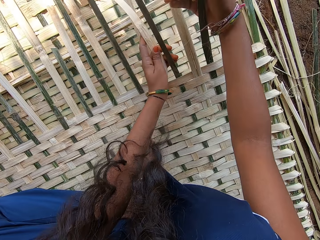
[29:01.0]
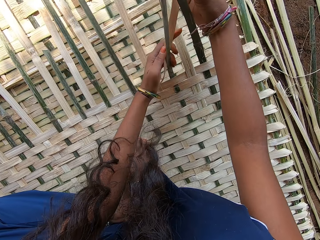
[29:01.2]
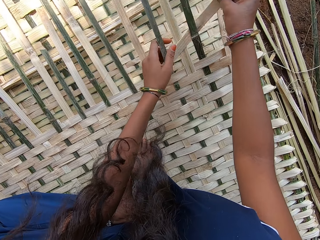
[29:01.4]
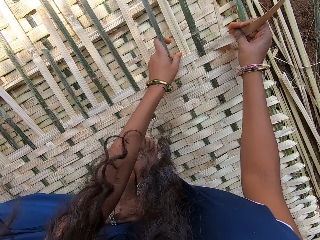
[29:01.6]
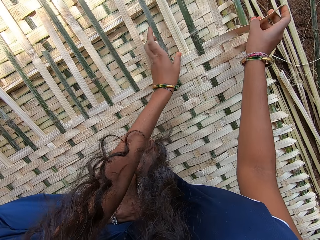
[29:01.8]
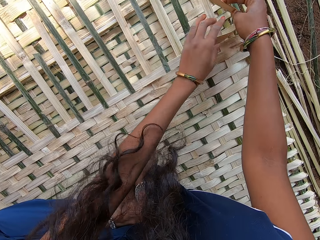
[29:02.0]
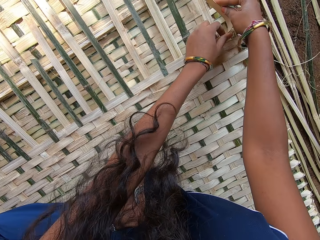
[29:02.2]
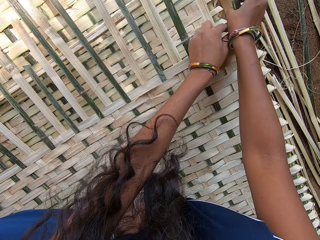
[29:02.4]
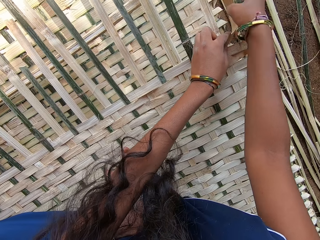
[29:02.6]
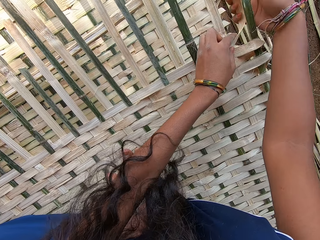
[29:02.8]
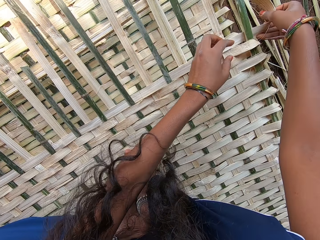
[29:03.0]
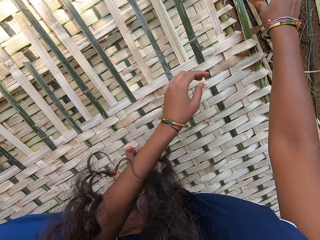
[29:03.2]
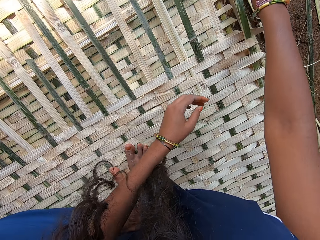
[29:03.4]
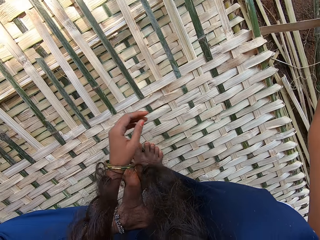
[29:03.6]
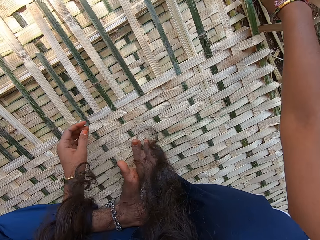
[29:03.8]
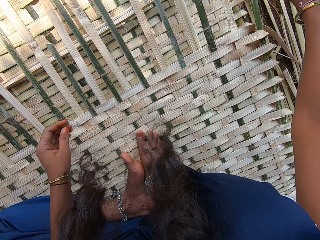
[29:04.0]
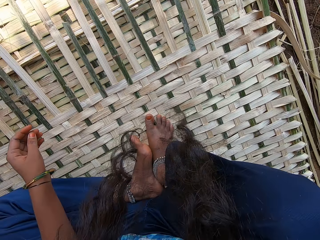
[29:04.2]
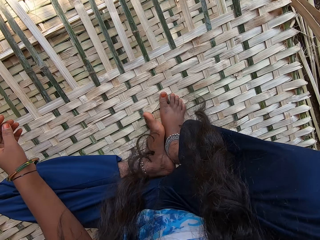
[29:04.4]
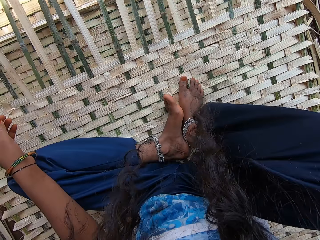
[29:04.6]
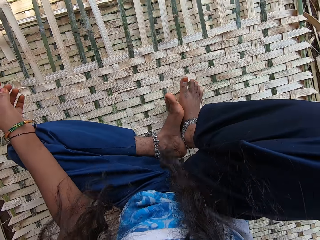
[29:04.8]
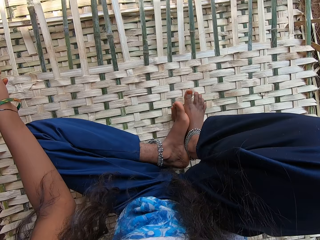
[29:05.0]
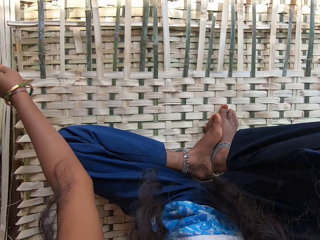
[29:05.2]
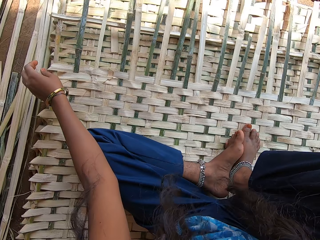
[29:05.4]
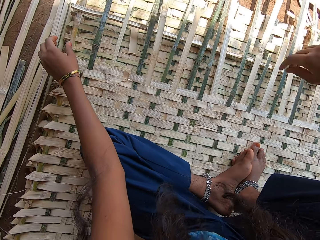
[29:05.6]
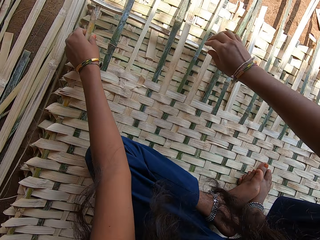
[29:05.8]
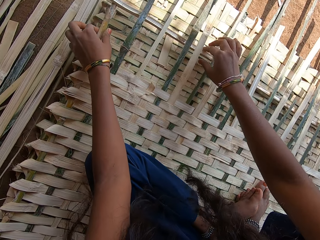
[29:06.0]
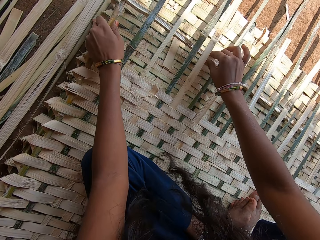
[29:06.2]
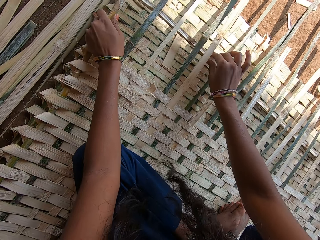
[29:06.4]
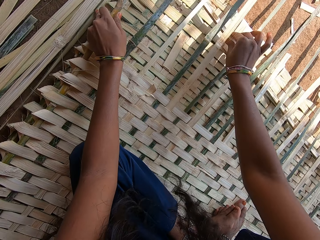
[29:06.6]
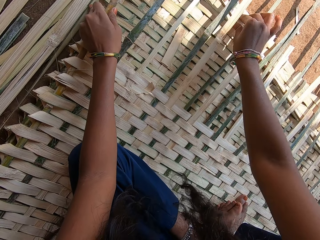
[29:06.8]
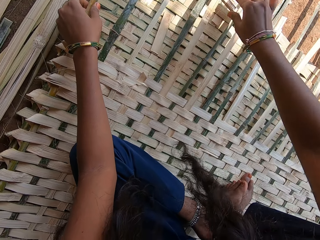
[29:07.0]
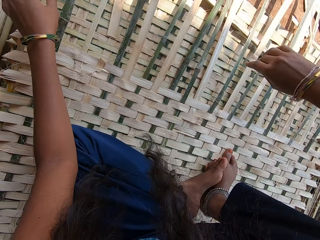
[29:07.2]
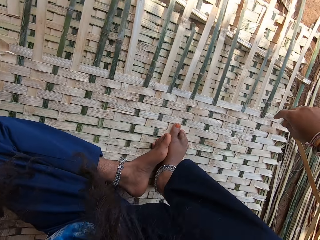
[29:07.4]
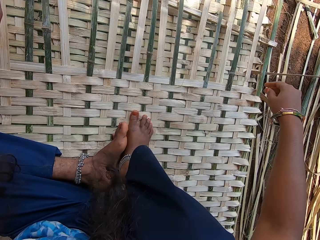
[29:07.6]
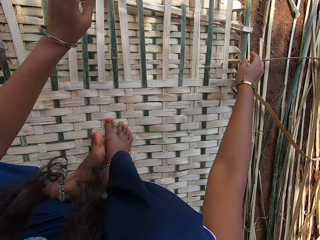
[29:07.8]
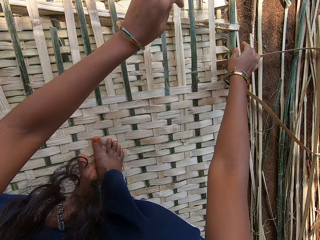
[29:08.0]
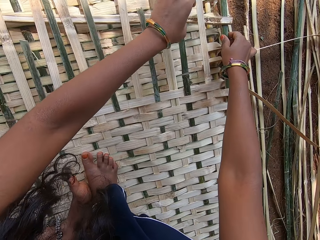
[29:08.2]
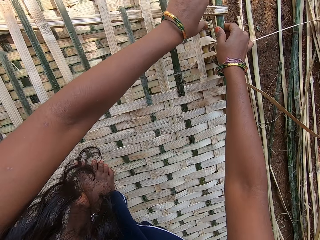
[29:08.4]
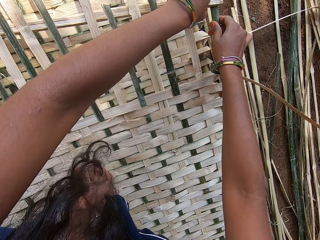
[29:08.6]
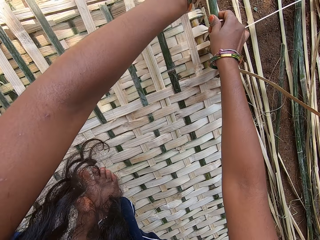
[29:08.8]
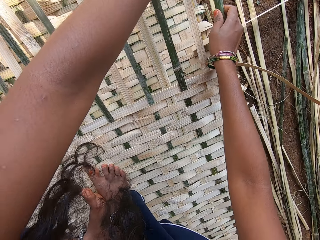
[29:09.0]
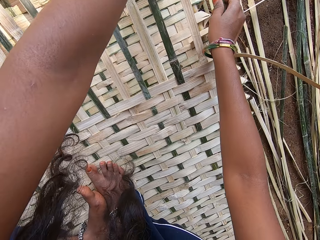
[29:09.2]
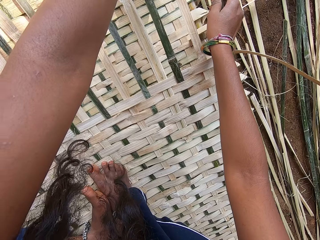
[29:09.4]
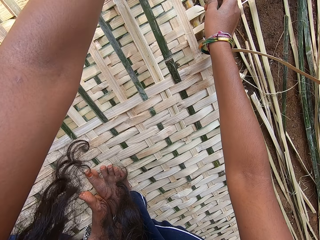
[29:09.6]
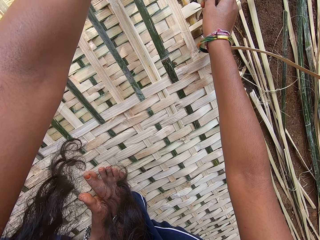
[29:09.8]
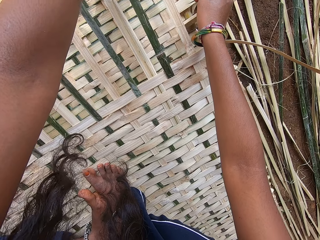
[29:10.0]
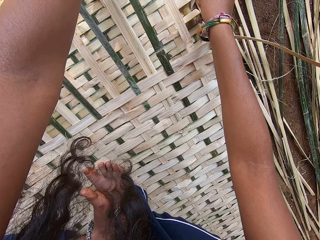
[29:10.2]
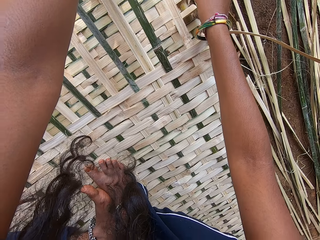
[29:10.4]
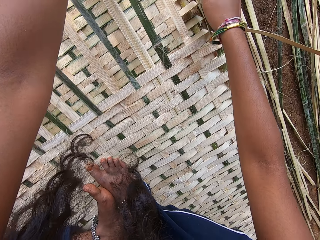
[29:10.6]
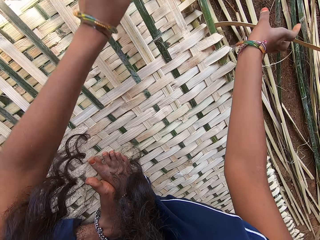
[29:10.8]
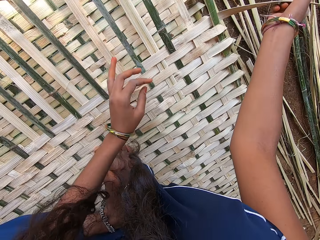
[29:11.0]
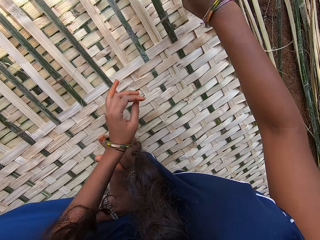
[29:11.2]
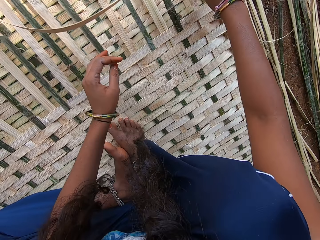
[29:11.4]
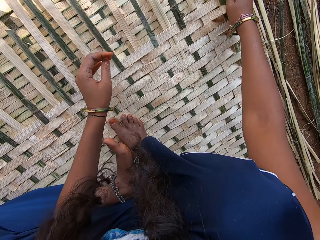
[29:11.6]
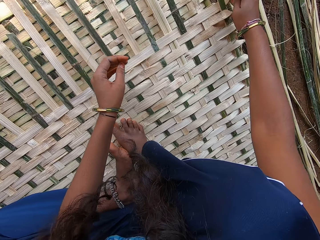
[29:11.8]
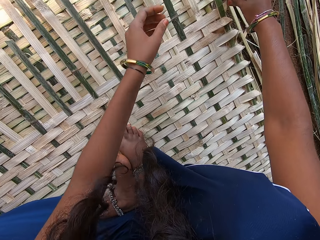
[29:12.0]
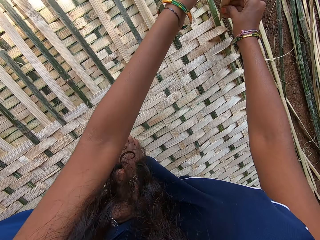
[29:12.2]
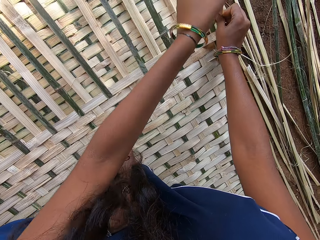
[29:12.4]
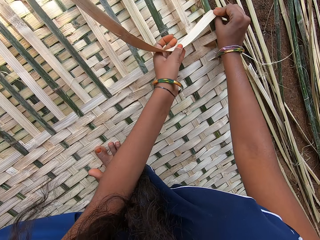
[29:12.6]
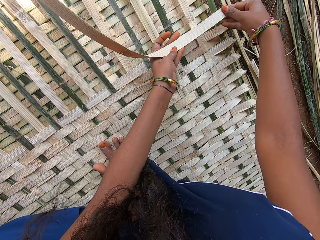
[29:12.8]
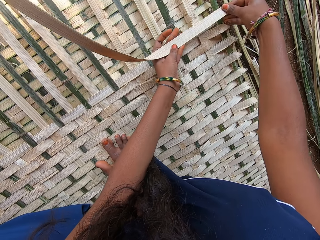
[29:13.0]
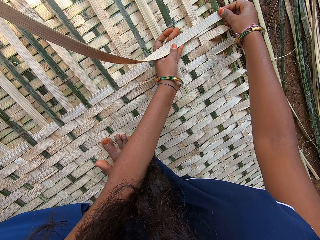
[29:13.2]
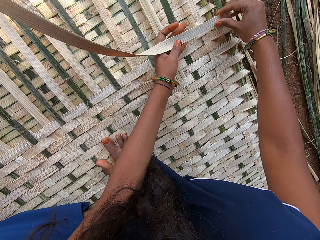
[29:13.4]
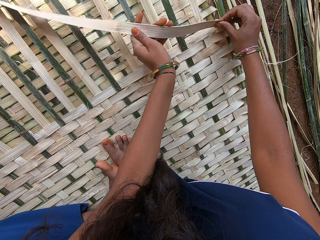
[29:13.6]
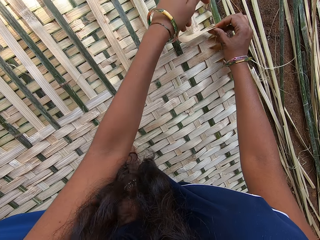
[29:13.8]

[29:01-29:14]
The camera wearer pulls a bamboo reed. They move the bamboo reed. They adjust the mat. They move around. They move the bamboo reed. They turn the bamboo reed.

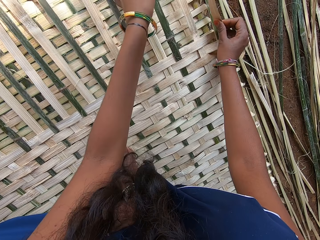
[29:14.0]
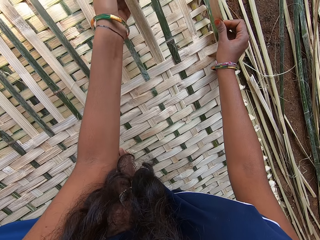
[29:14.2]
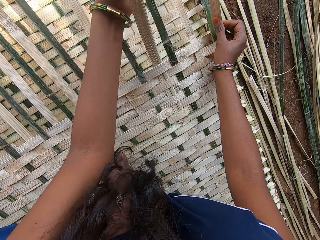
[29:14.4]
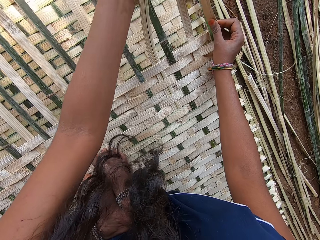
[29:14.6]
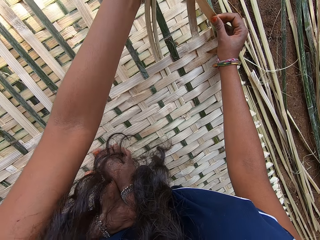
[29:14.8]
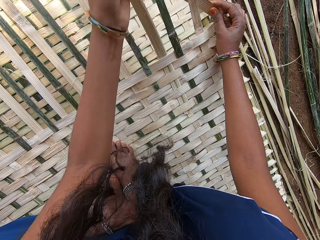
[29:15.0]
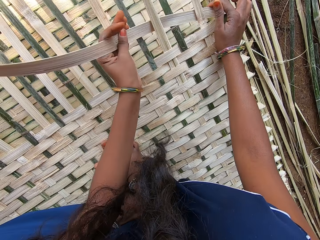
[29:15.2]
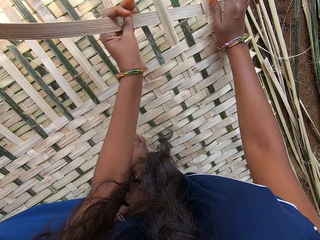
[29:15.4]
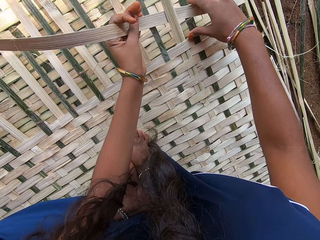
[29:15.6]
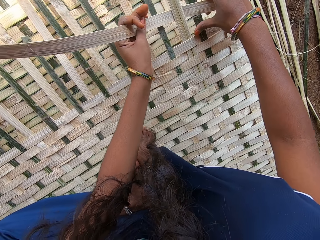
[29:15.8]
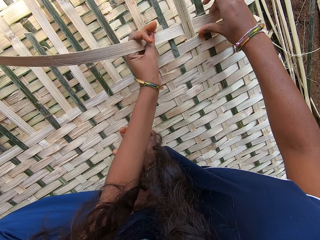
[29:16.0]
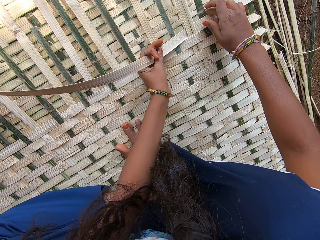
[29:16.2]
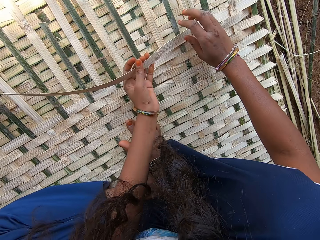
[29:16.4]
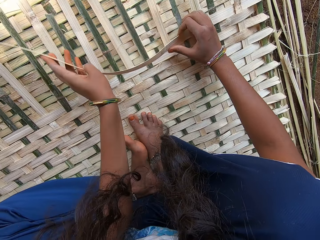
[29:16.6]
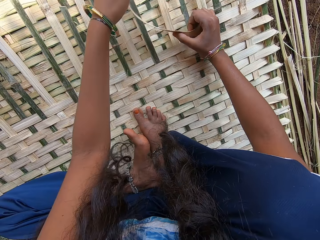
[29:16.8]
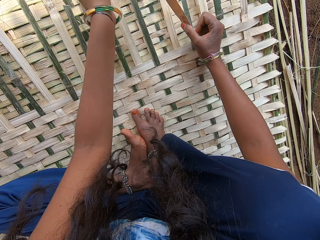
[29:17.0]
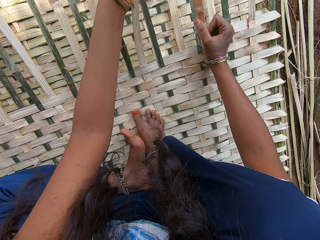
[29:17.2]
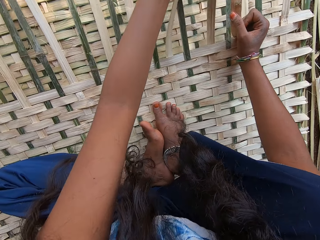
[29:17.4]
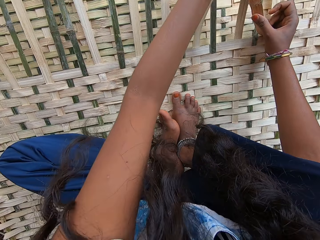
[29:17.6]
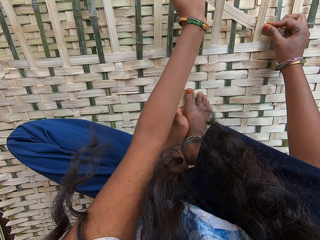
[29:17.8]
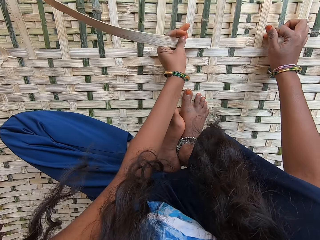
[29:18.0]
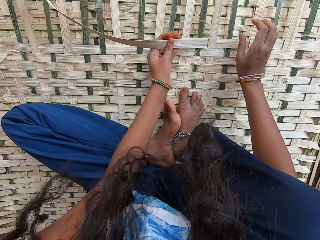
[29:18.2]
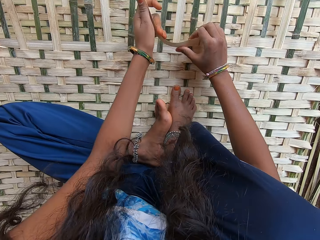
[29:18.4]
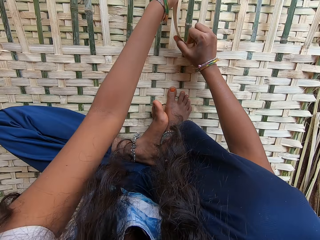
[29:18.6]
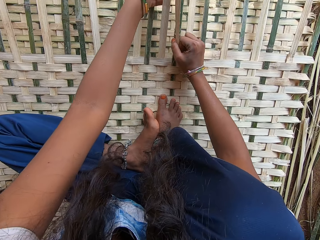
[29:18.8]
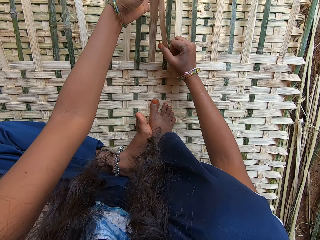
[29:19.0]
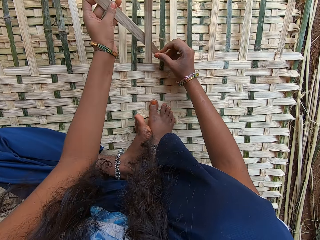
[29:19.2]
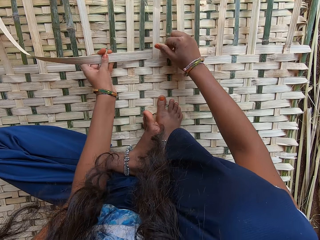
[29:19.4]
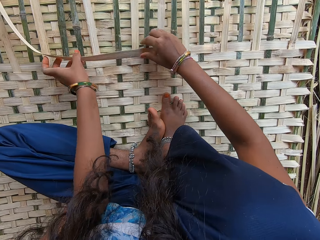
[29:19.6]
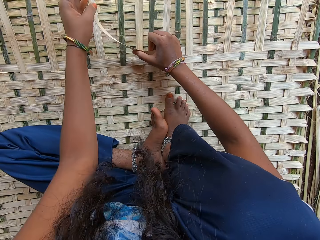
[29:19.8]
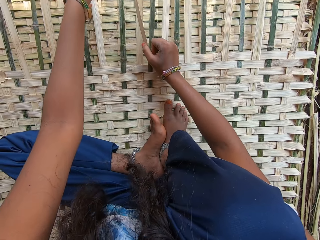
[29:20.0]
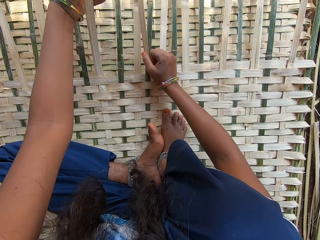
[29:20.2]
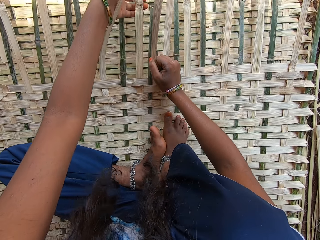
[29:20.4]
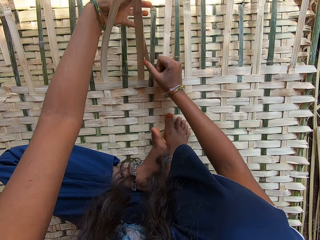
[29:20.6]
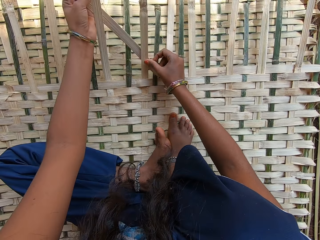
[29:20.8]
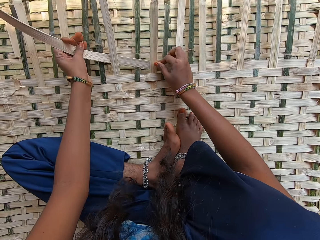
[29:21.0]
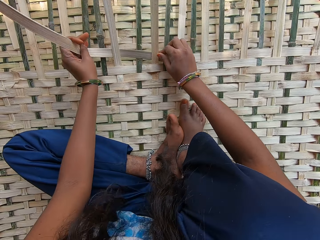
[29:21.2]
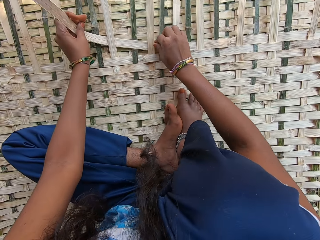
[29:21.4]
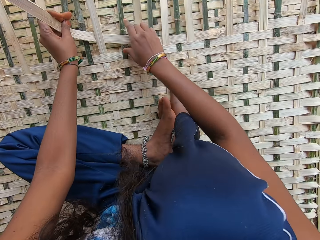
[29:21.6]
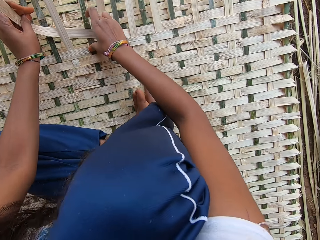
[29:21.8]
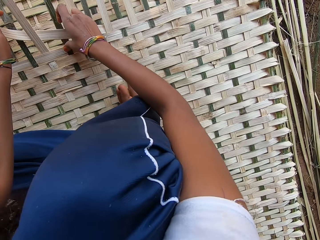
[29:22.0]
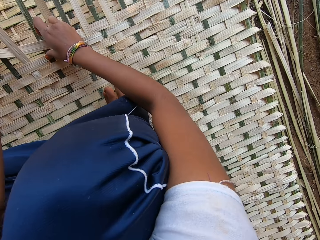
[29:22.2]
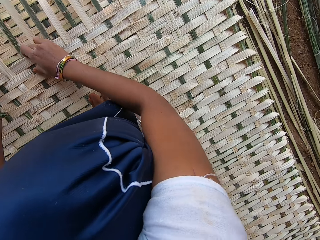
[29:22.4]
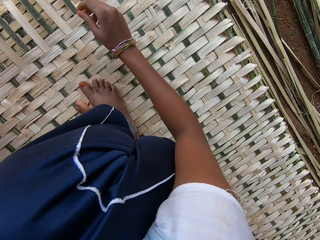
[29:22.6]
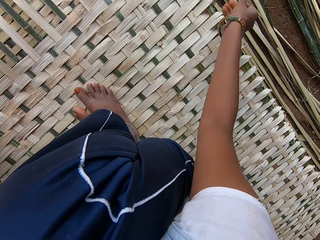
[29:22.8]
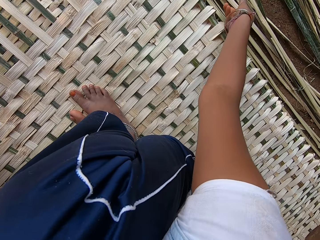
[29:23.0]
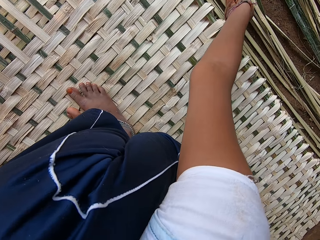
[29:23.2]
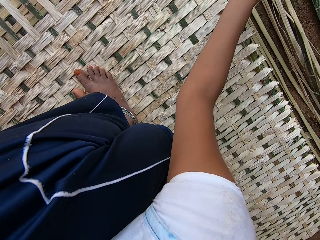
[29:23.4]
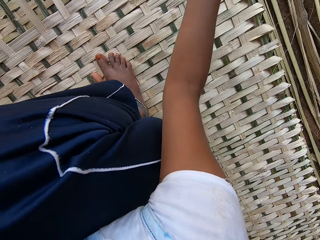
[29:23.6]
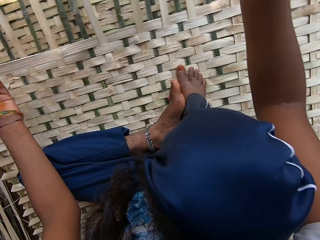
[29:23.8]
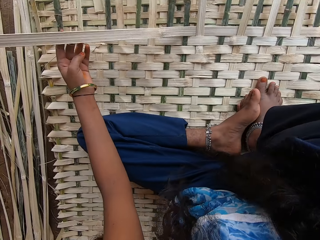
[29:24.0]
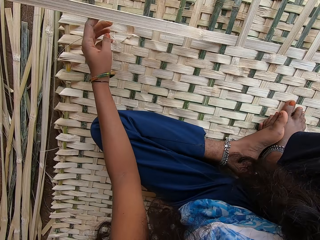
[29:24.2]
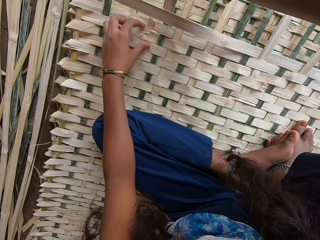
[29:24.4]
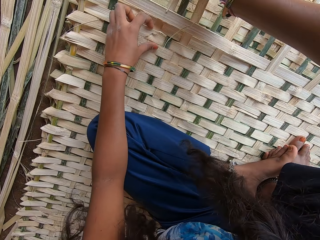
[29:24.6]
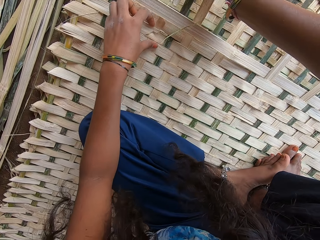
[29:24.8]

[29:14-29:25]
The camera wearer weaves something with bamboo. They pick a bamboo reed.
